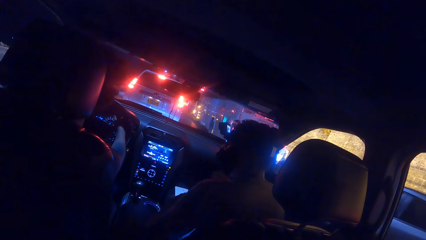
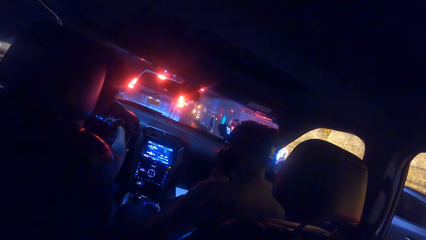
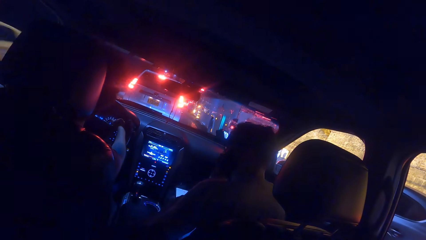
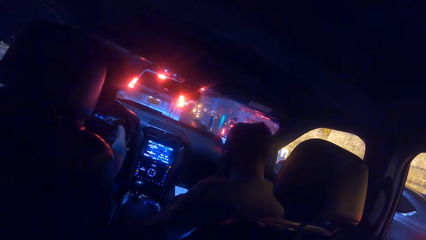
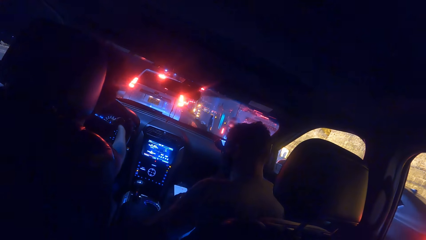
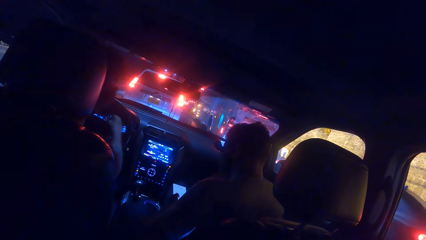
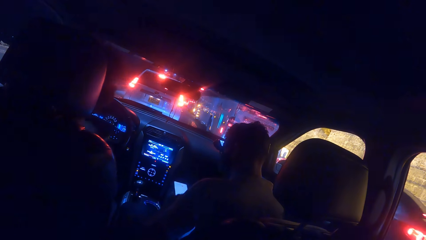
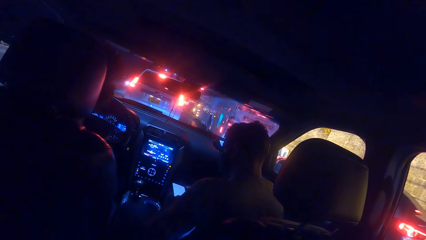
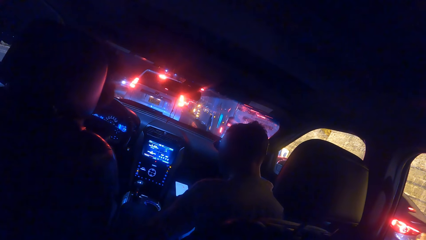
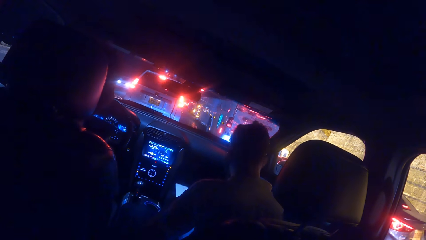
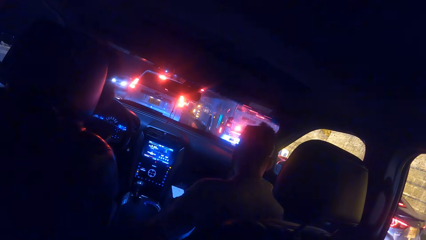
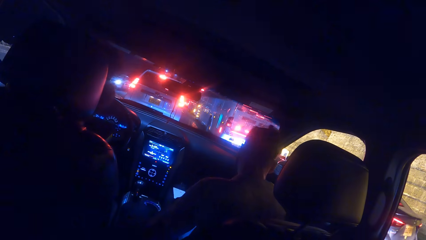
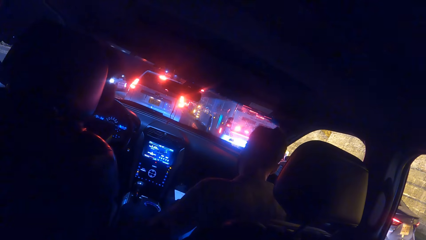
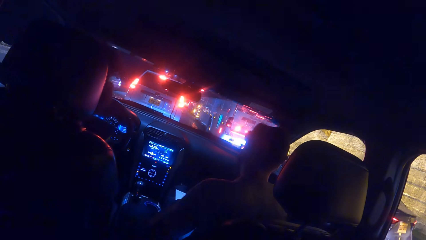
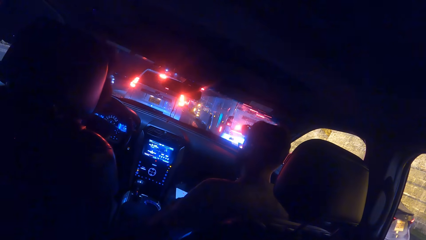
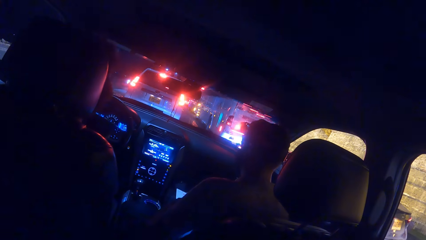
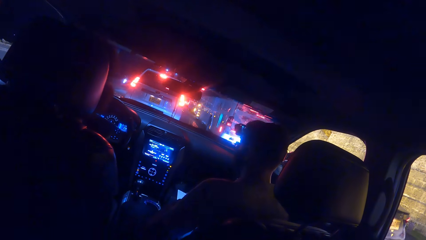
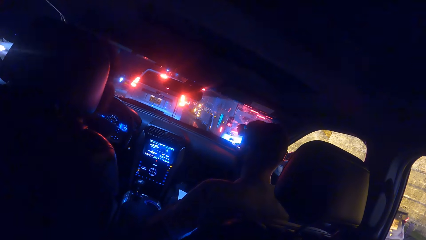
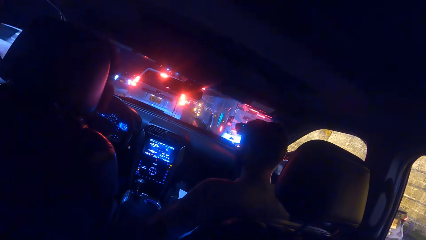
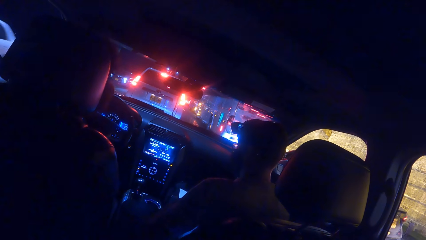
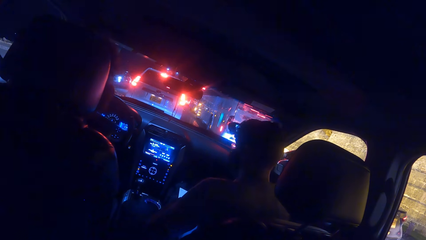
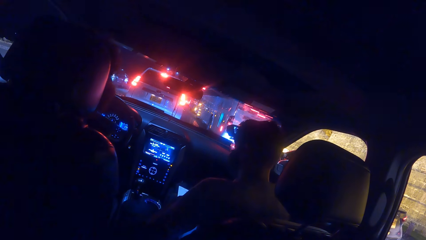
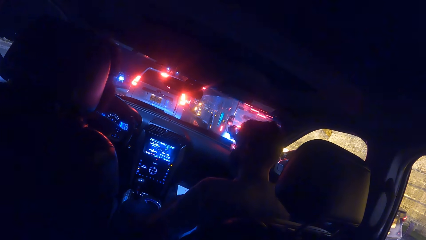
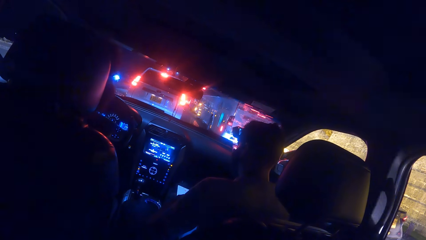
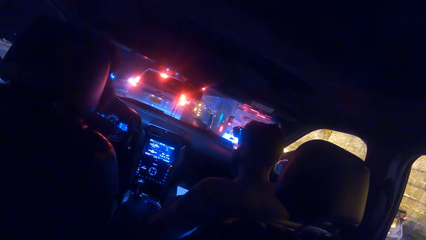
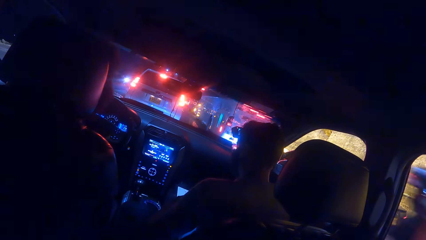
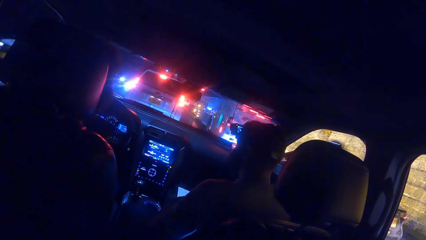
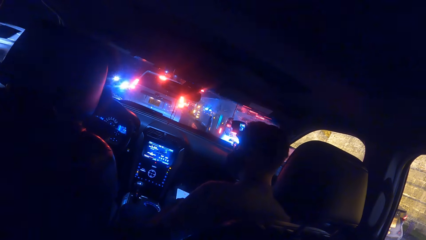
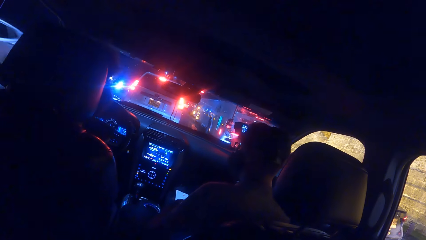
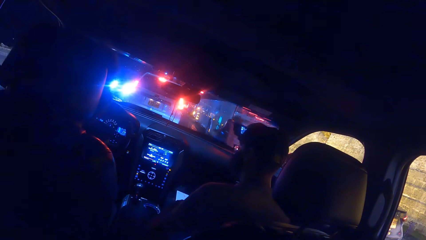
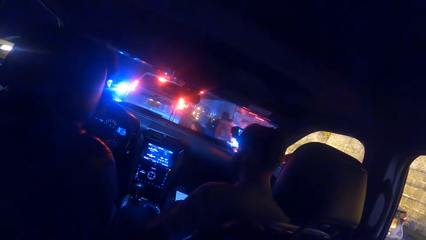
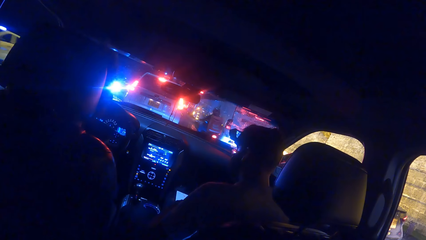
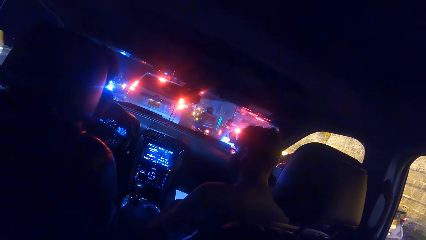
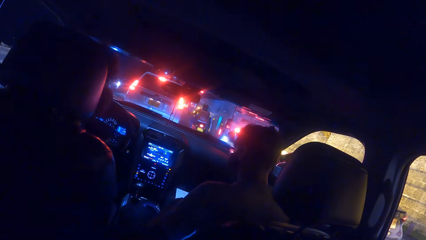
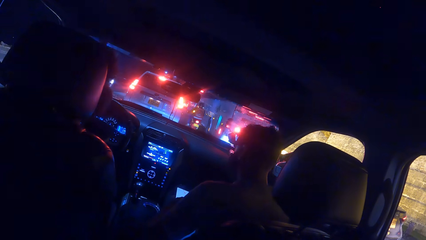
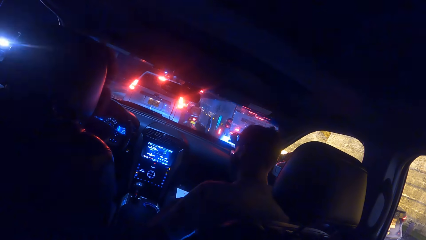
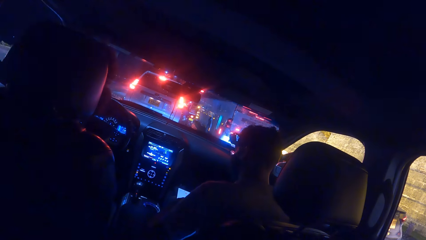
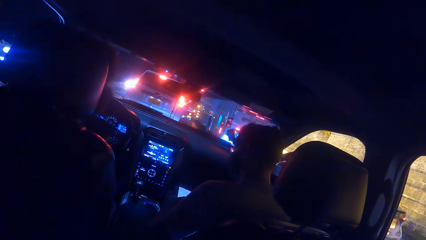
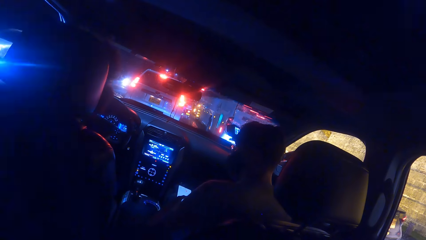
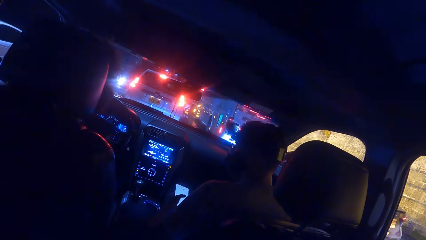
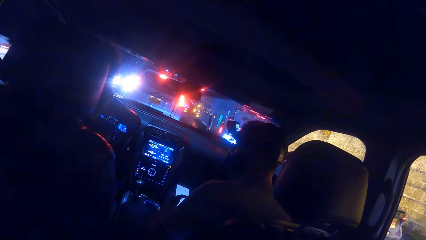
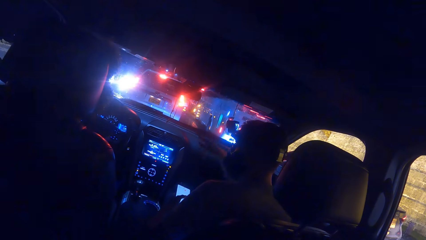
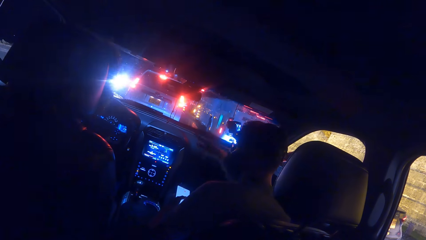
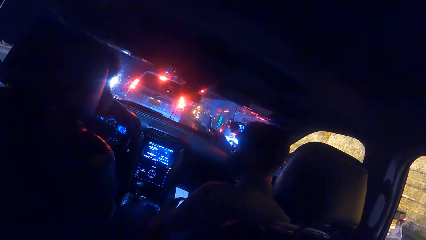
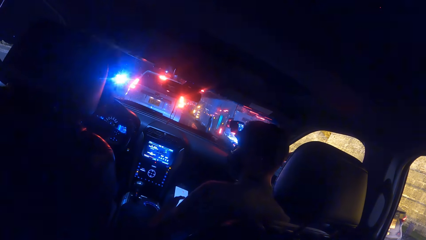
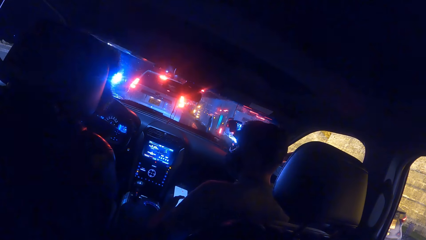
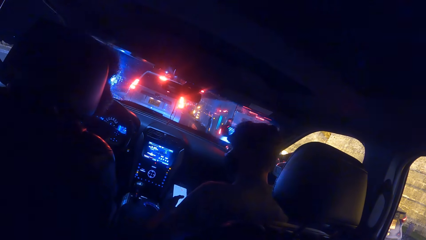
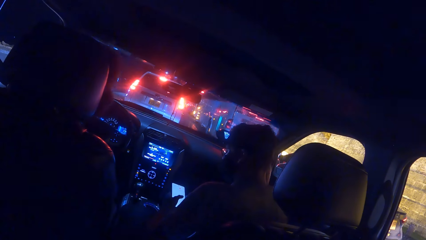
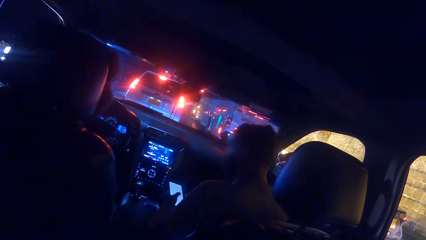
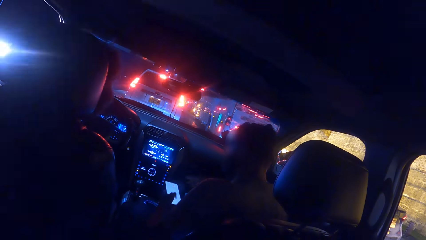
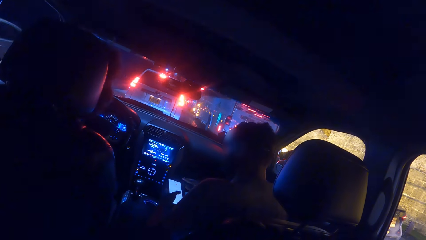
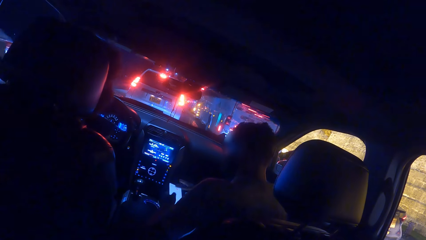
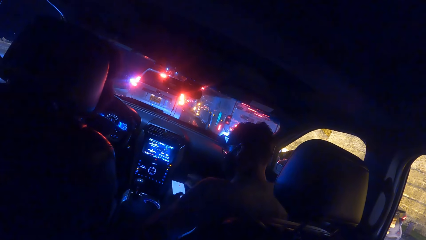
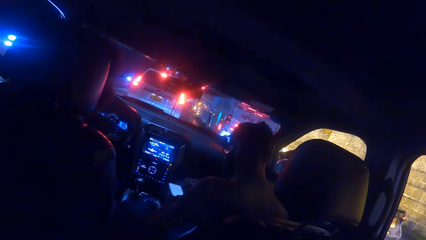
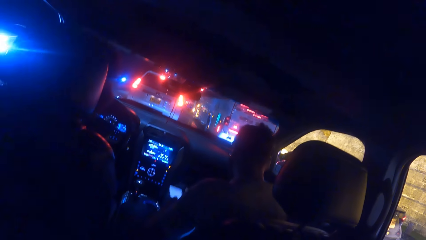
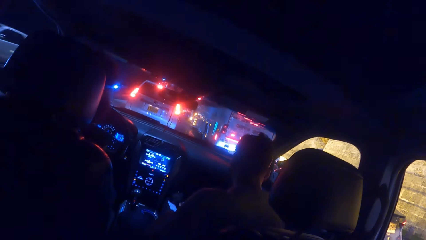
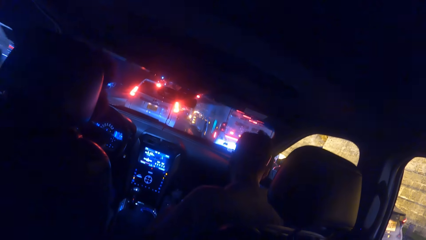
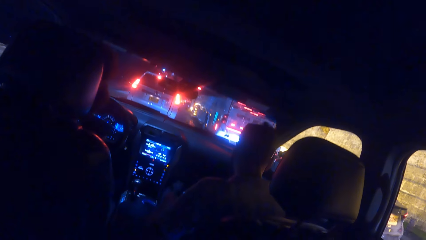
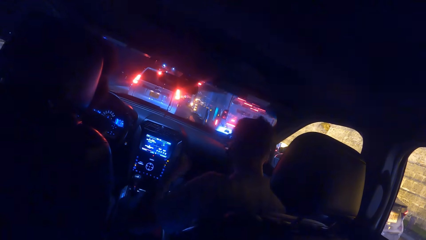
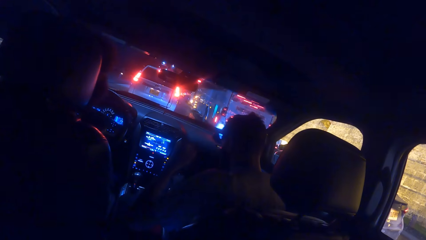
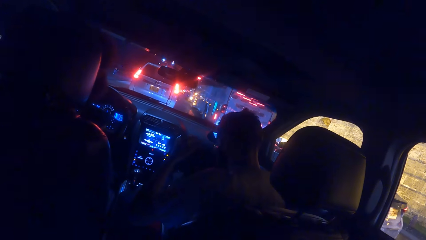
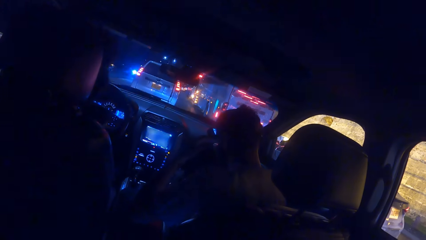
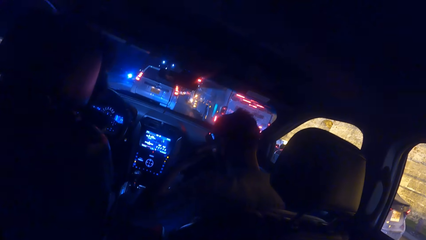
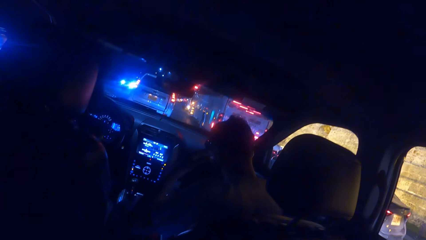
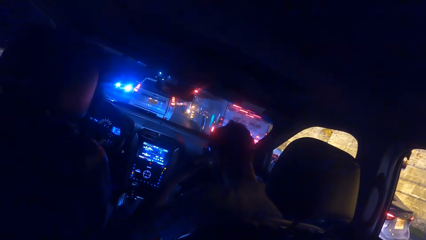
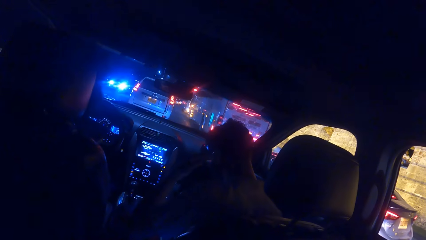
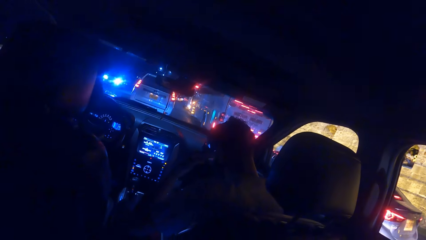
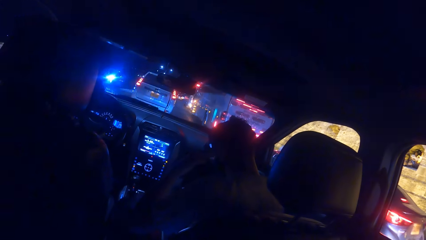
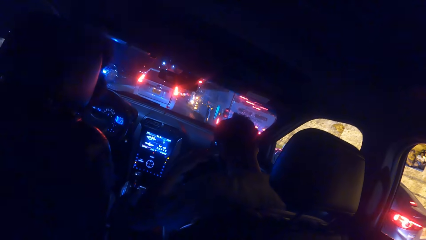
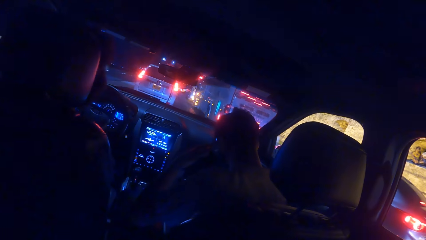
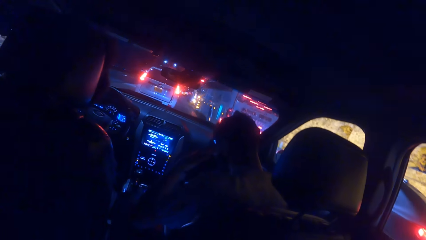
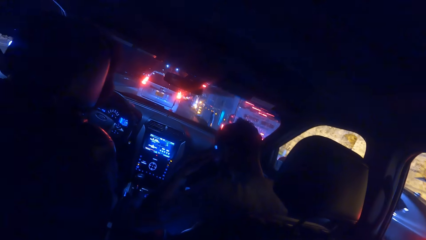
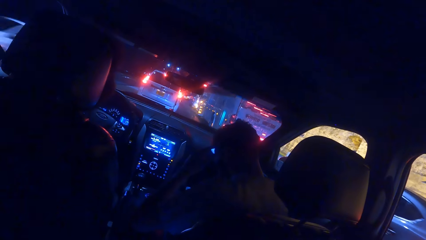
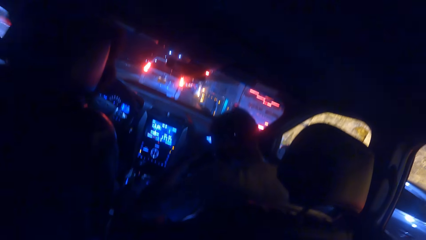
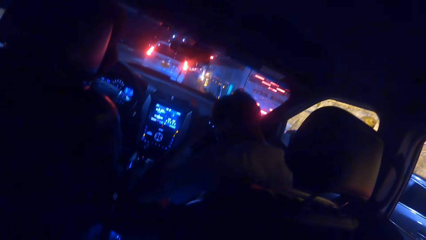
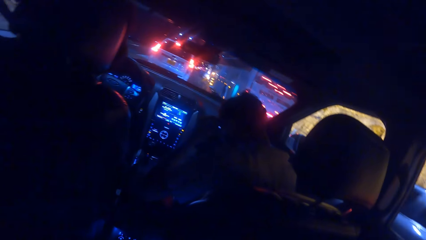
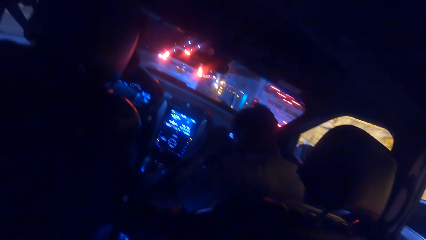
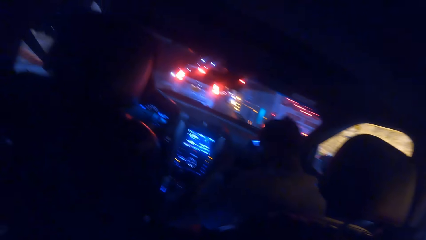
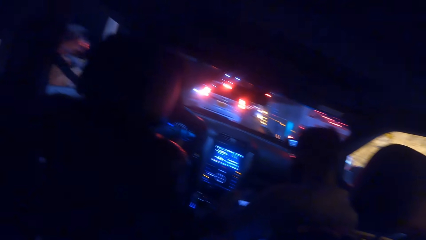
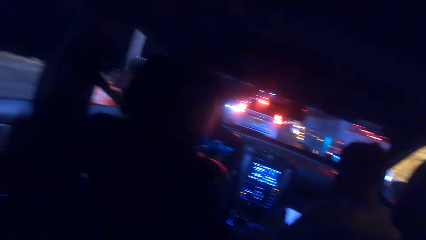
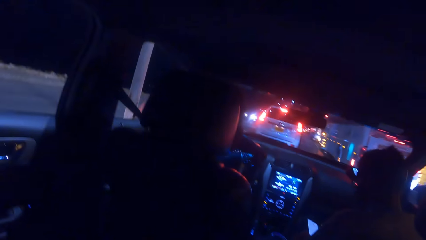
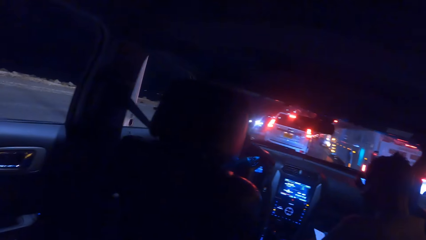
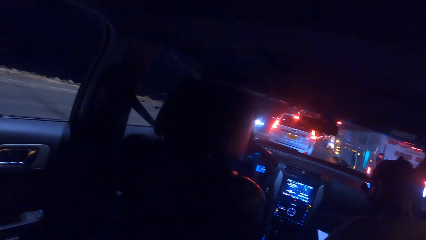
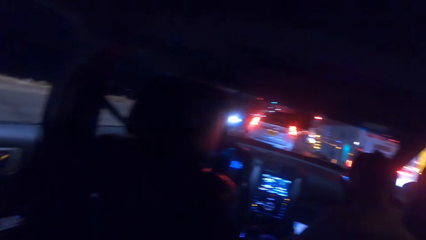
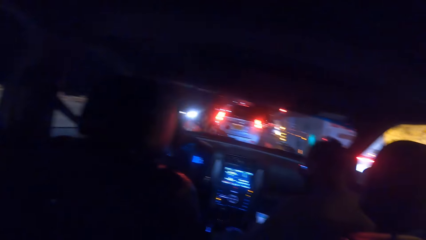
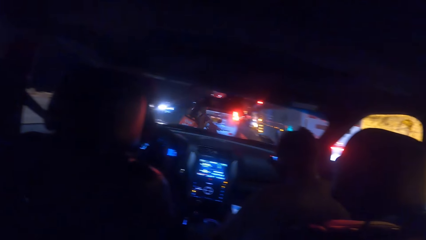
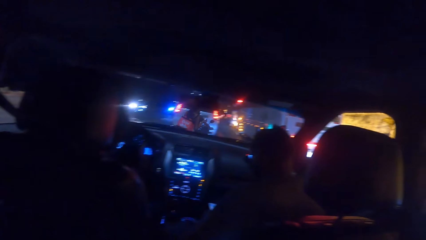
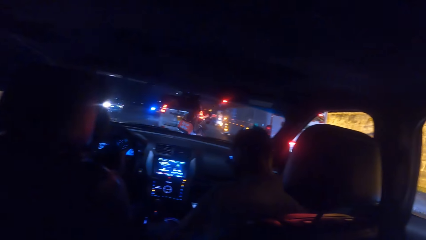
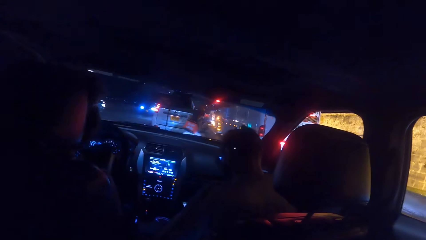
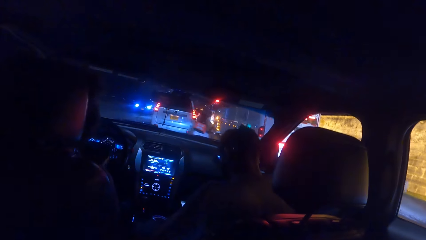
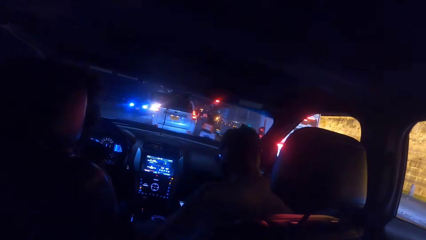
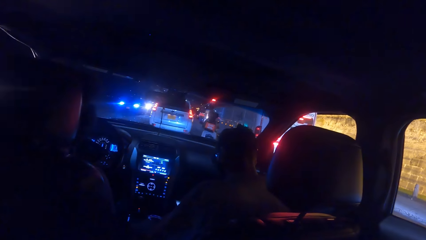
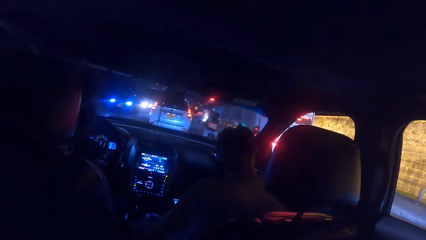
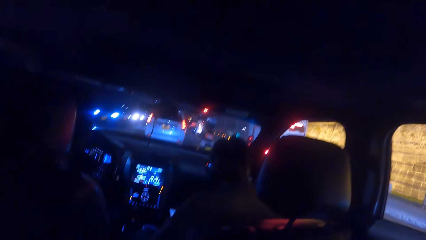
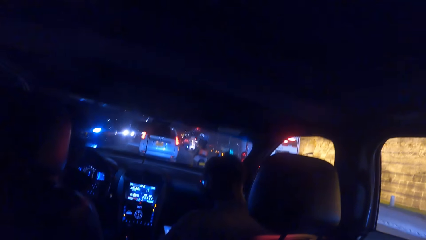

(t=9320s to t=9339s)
The camera wearer moves a hand. A man rides a bike on the road past the camera wearer with both hands. The camera wearer drives a car. Another man operates the phone with both hands and touches the camera. A third man rides a bike on the road past the camera wearer with both hands. The second man lowers his hand.
